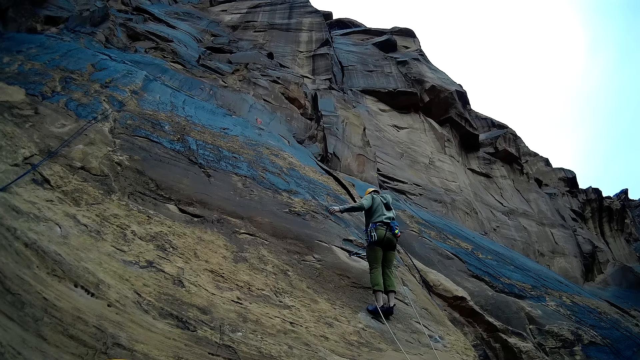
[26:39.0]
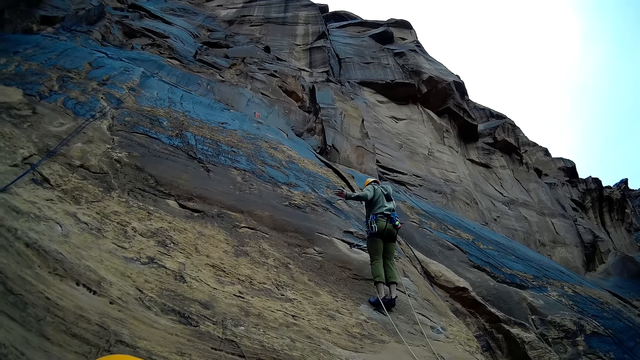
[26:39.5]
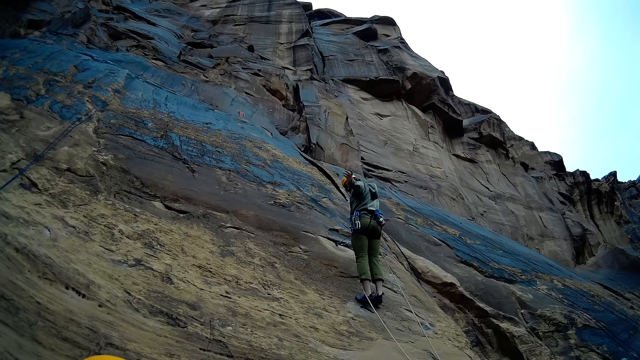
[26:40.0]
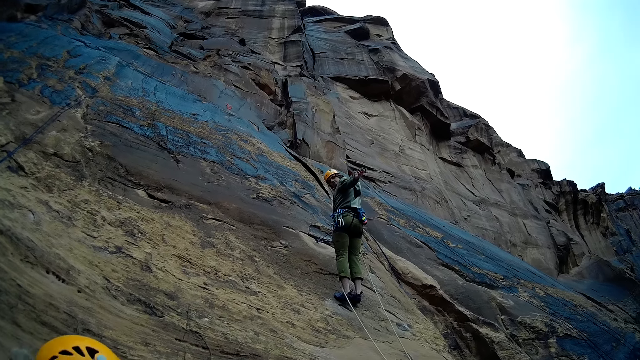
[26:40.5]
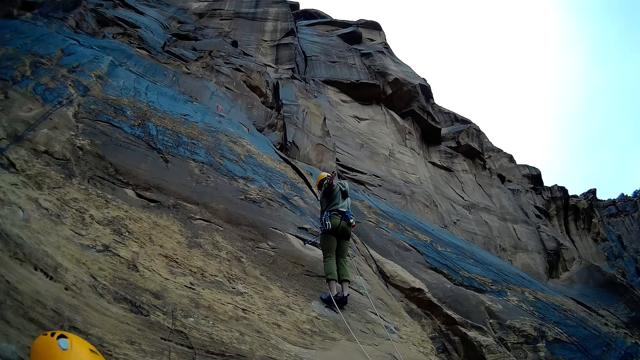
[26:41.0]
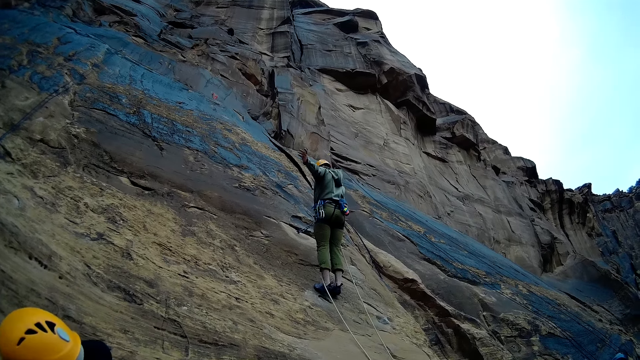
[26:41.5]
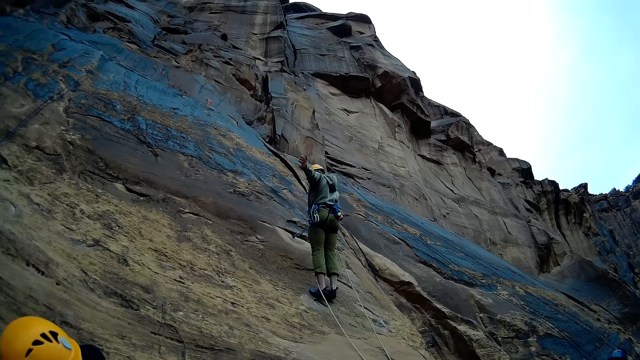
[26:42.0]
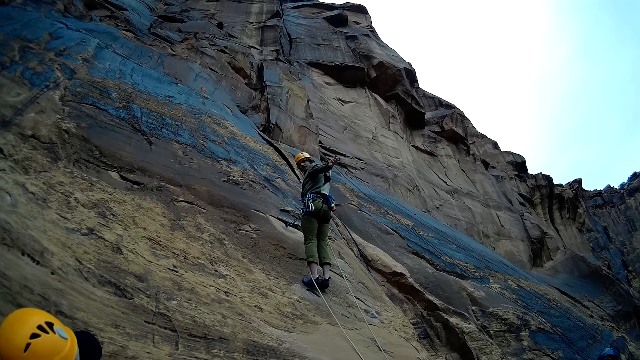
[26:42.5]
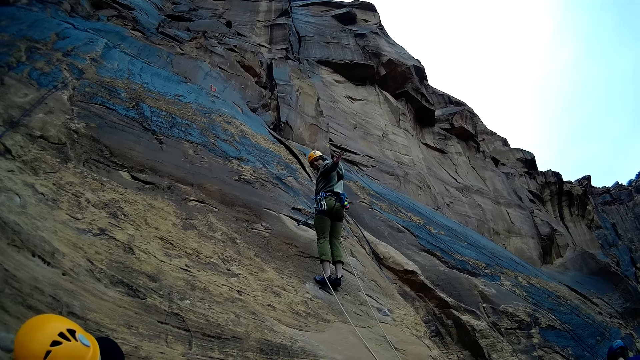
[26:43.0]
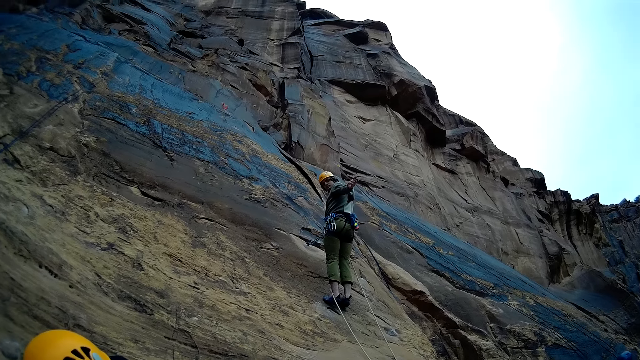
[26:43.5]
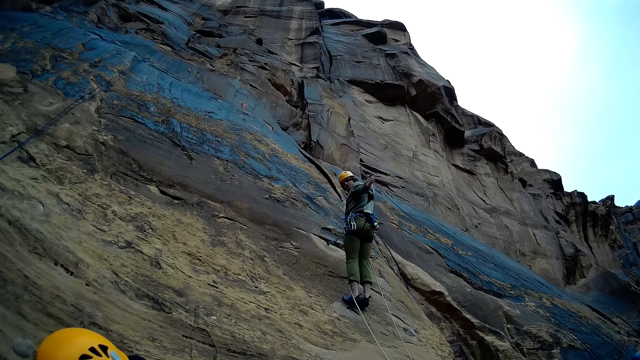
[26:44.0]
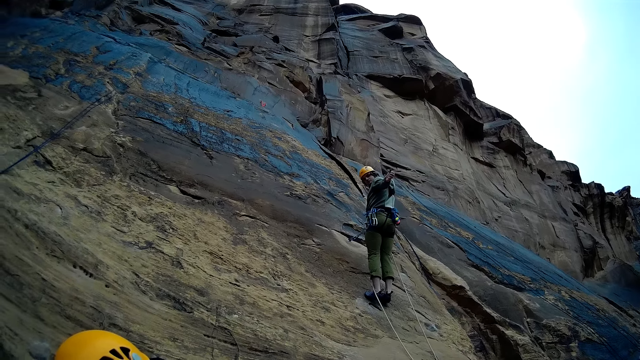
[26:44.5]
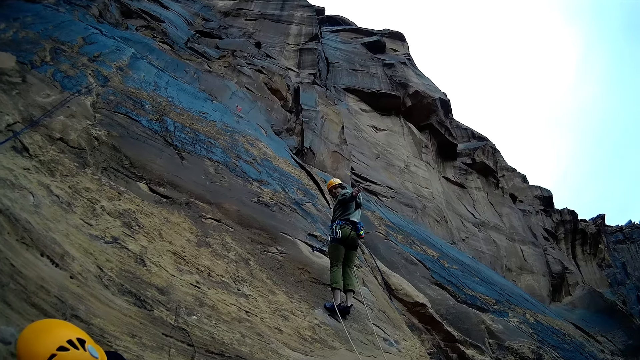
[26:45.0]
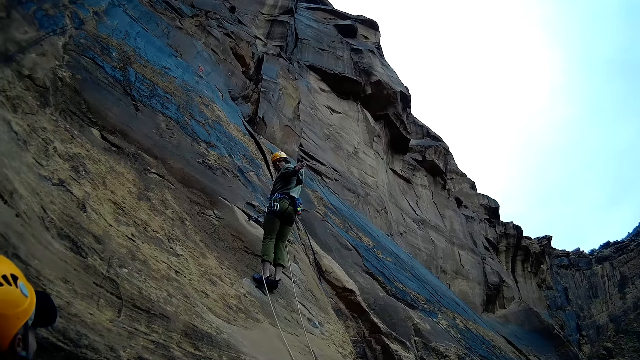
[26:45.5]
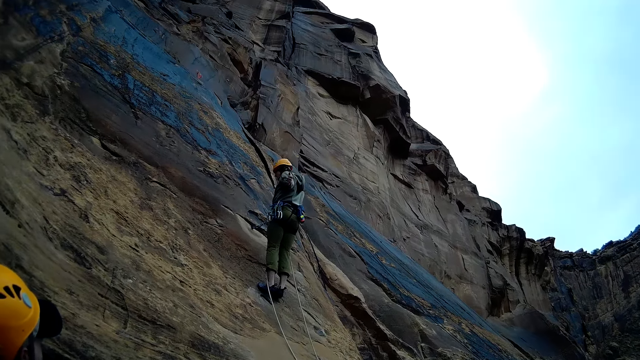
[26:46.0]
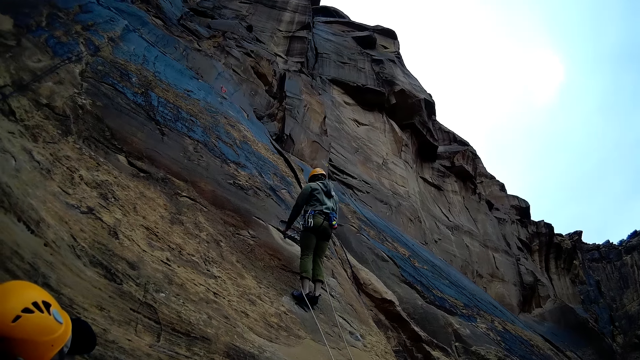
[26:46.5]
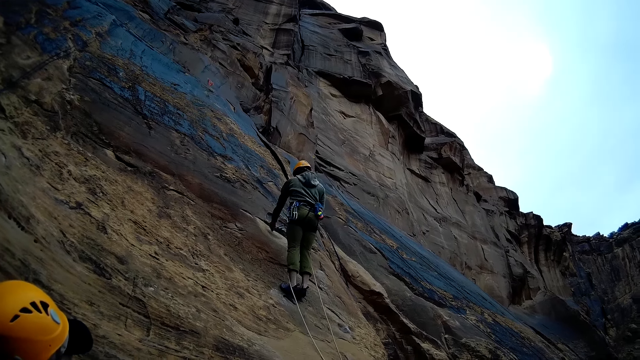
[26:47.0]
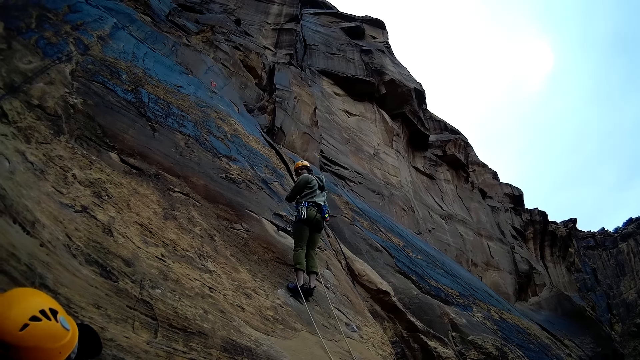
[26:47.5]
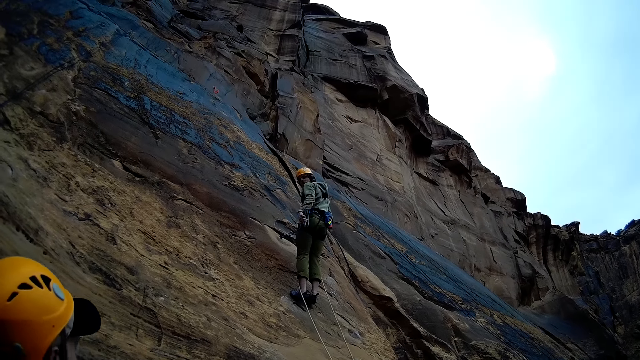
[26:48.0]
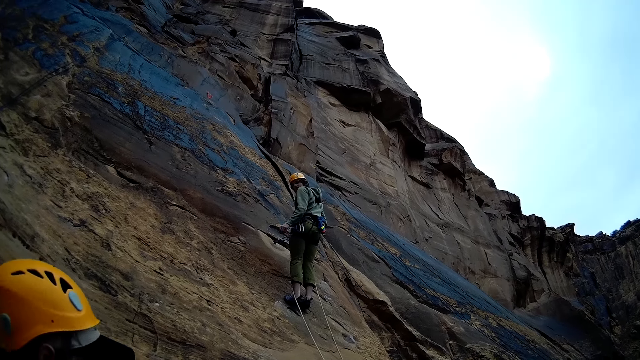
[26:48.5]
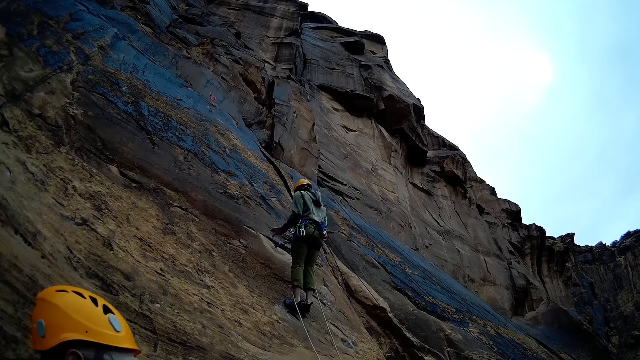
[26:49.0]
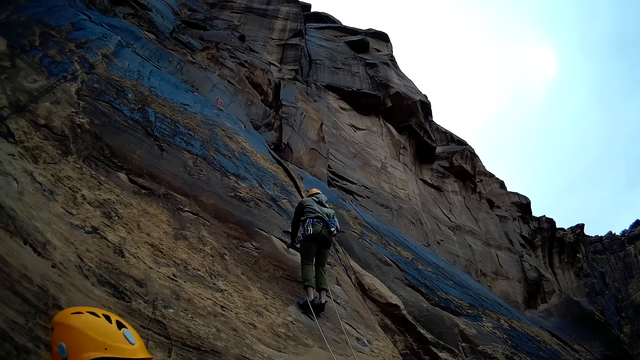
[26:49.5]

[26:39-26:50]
A person stretches his left hand.

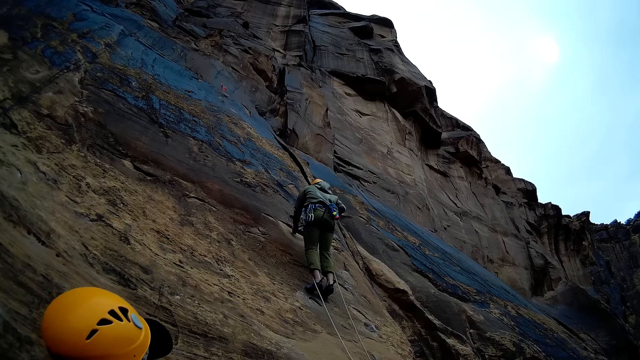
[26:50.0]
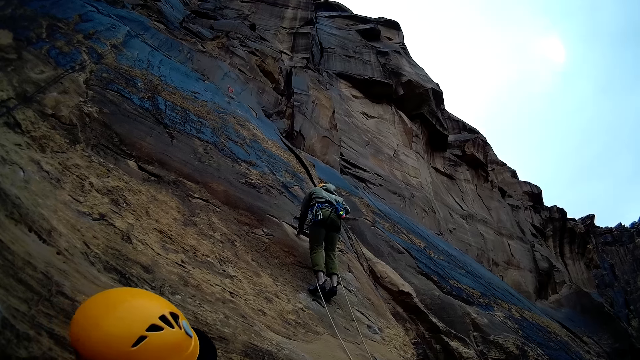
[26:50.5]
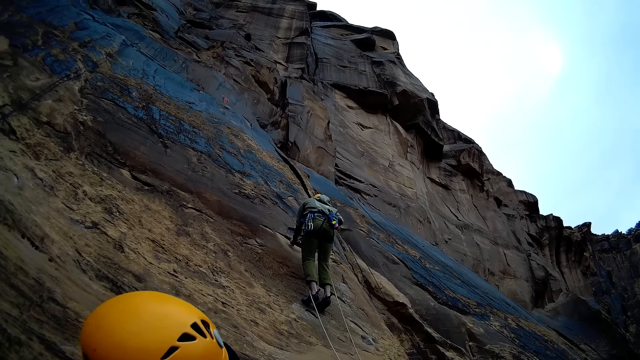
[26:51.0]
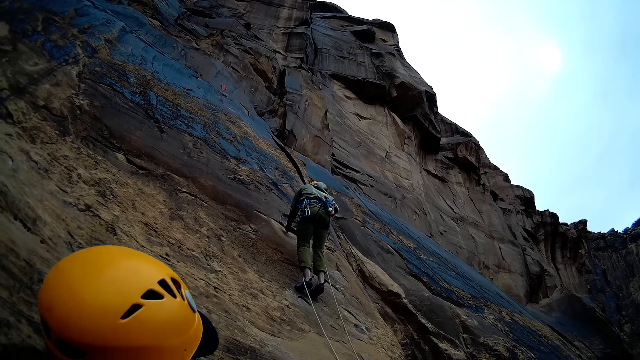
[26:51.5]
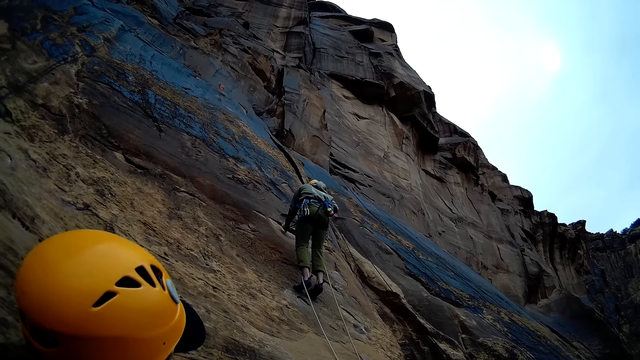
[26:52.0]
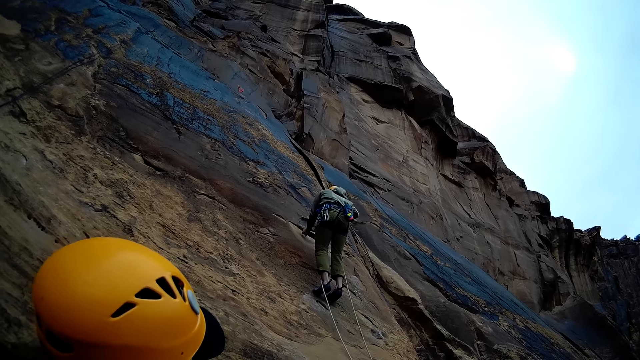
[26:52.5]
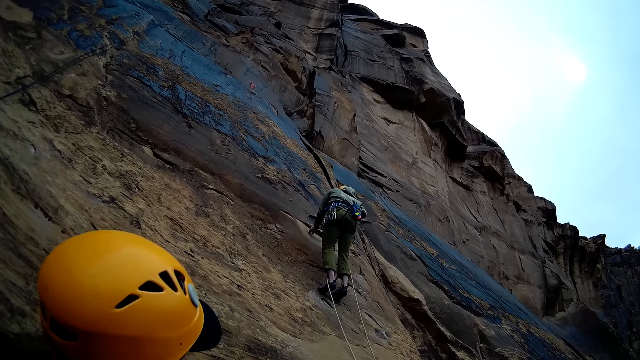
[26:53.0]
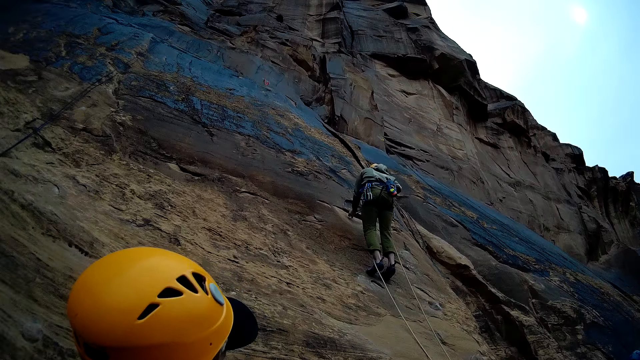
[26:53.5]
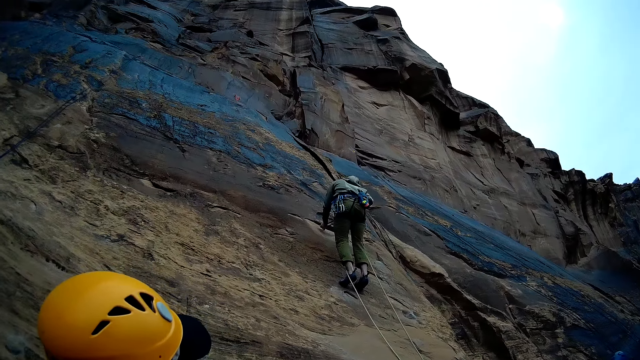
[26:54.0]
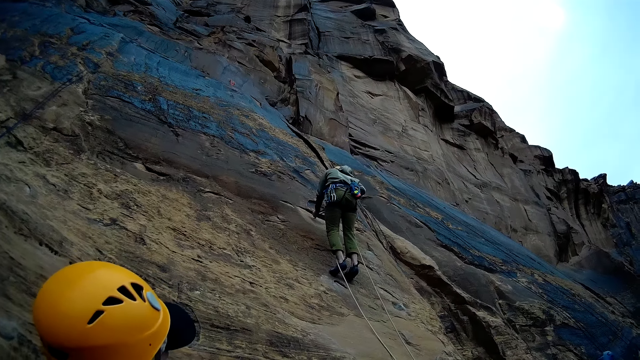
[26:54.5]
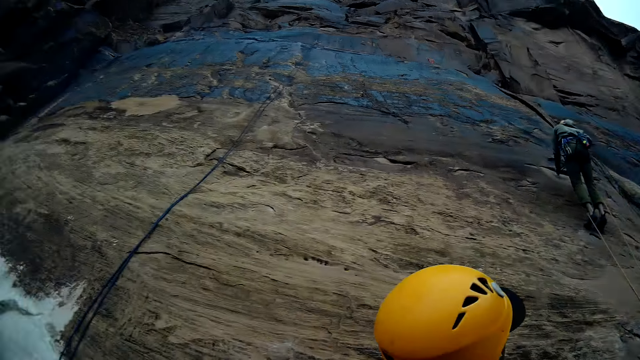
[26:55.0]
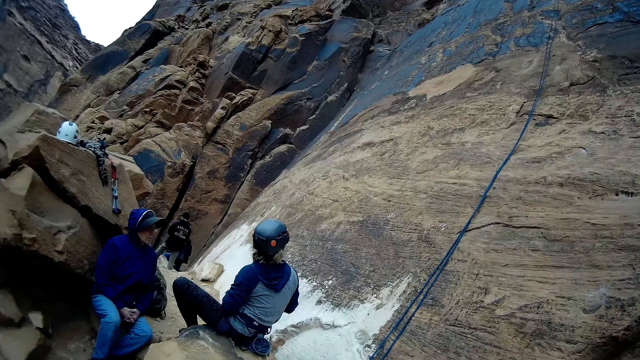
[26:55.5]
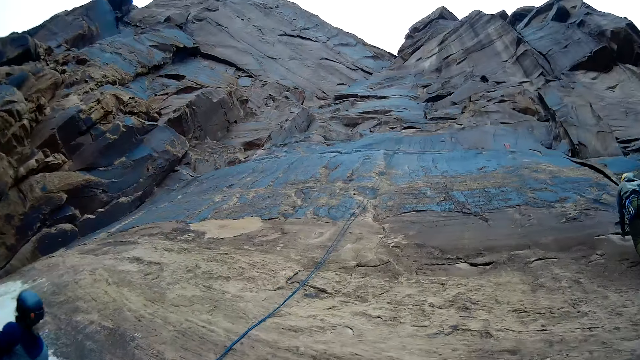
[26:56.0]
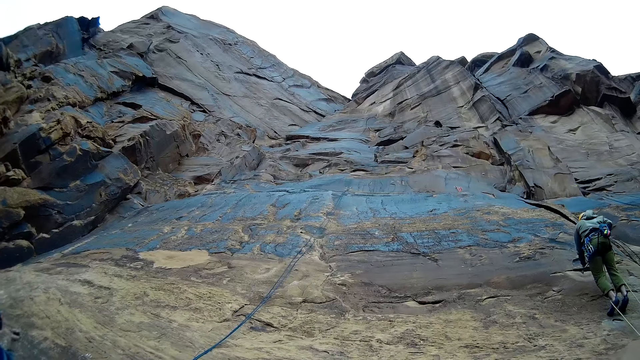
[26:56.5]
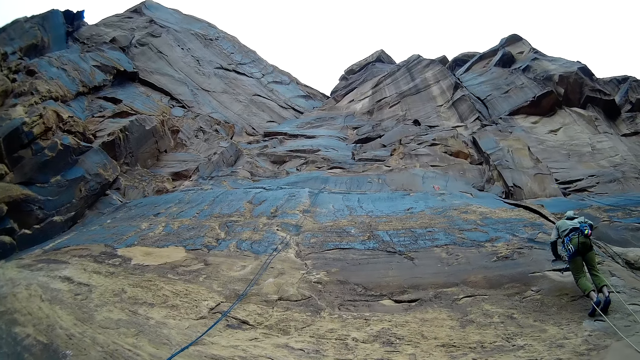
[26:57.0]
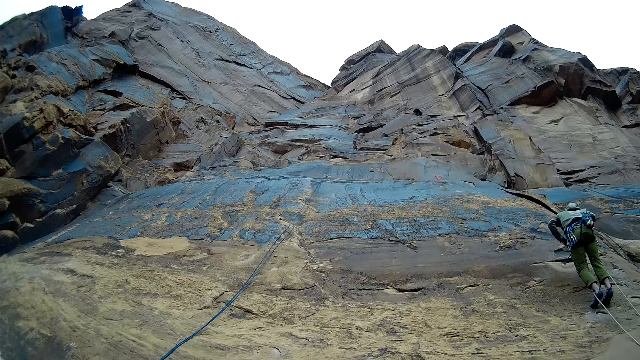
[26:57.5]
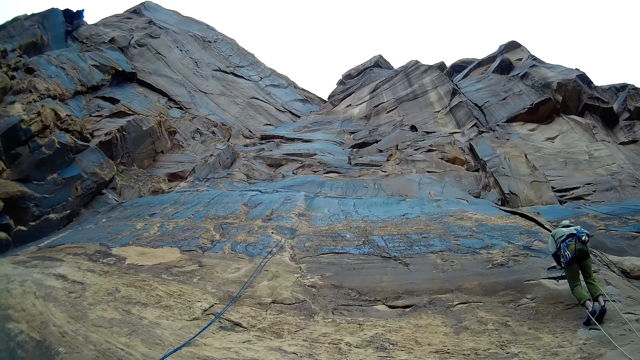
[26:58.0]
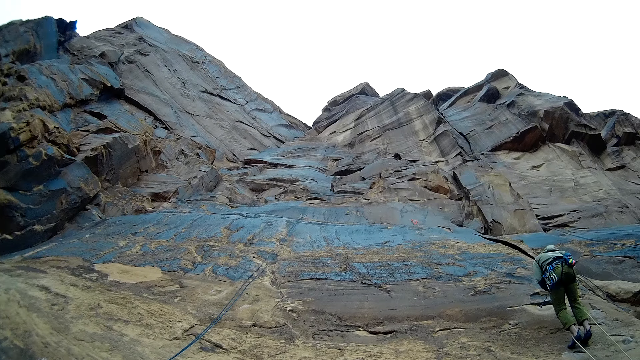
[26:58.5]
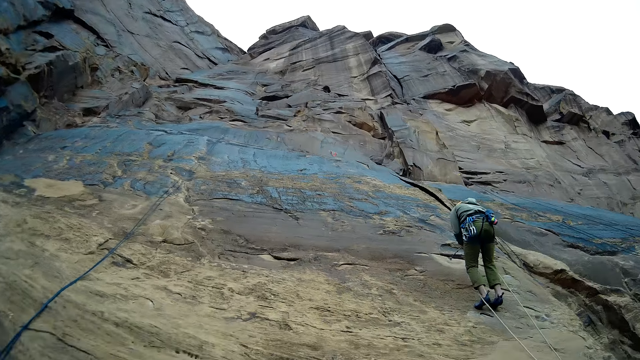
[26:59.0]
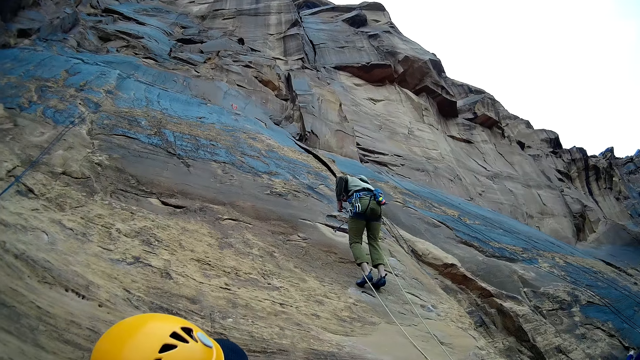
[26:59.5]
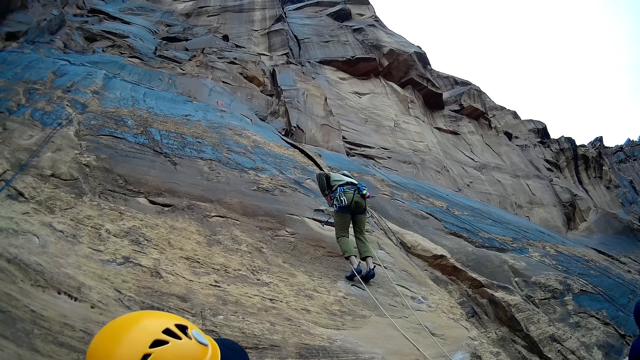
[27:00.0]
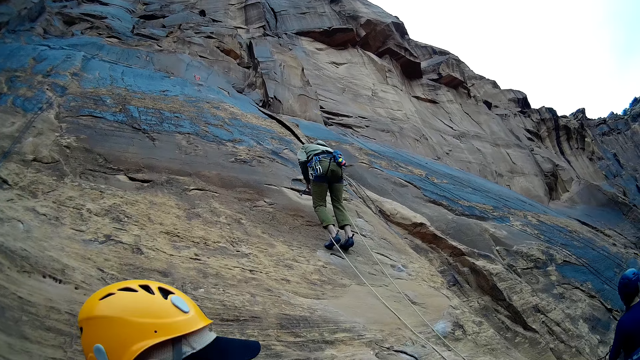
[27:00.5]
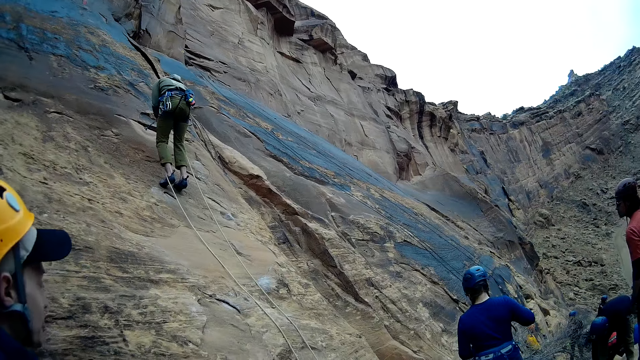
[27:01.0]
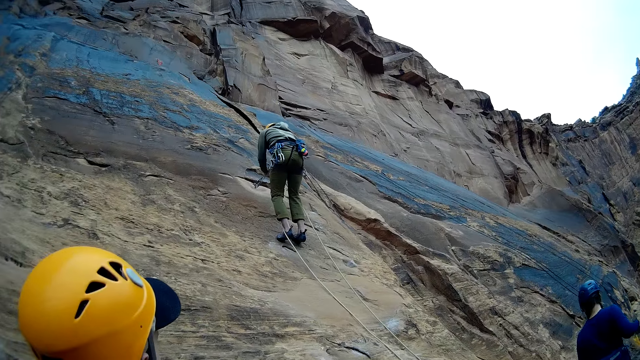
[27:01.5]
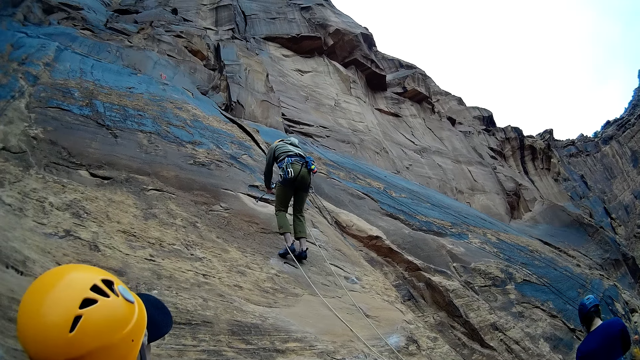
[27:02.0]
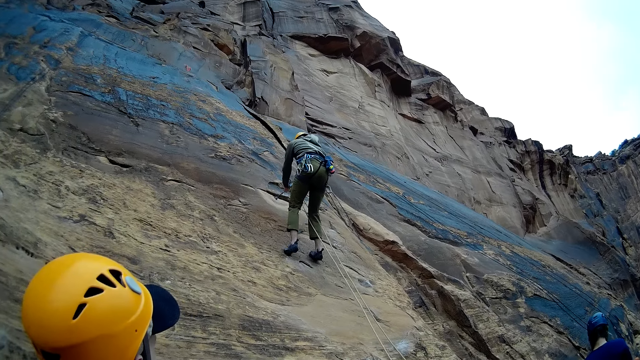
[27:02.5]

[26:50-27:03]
A person holds the mountain hook. The camera wearer looks at the person.
